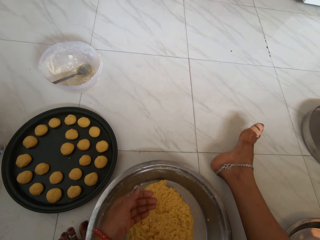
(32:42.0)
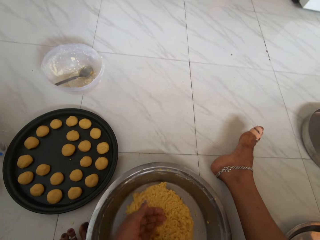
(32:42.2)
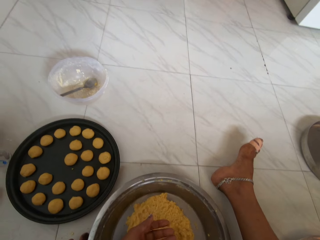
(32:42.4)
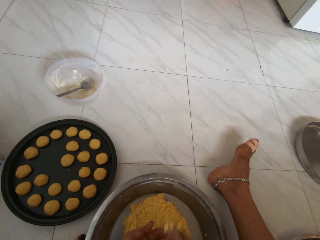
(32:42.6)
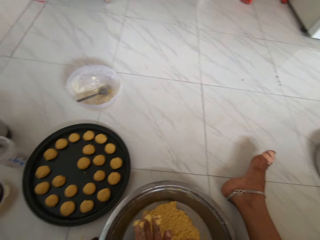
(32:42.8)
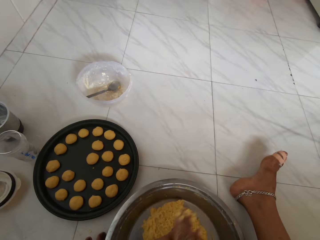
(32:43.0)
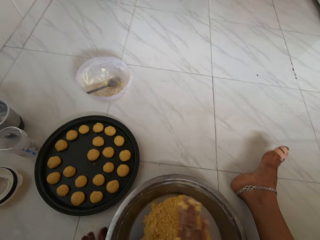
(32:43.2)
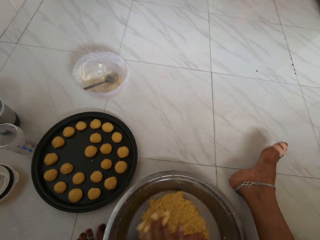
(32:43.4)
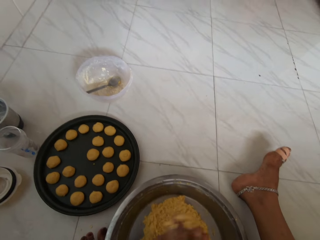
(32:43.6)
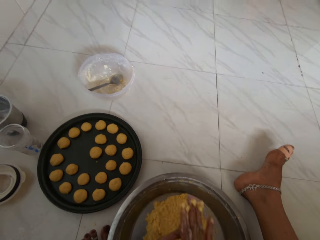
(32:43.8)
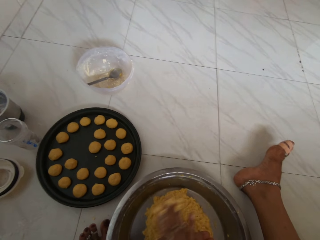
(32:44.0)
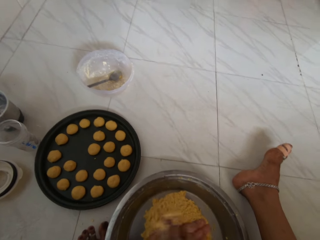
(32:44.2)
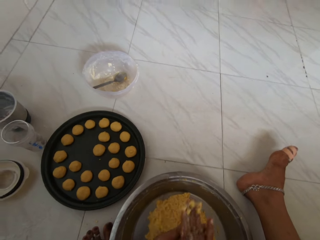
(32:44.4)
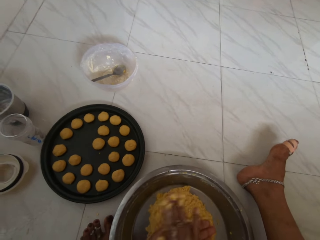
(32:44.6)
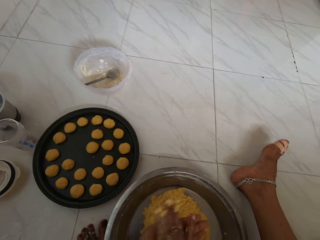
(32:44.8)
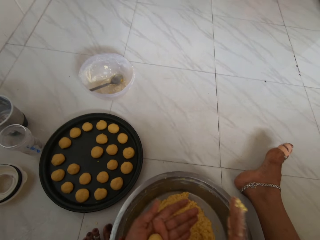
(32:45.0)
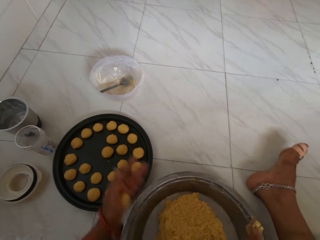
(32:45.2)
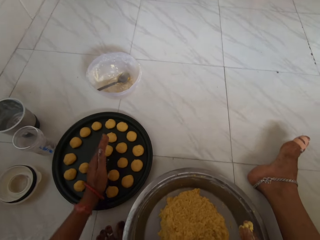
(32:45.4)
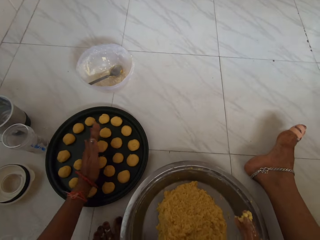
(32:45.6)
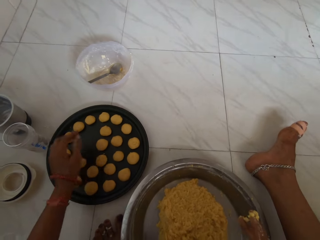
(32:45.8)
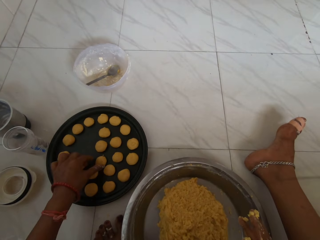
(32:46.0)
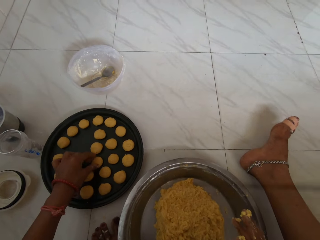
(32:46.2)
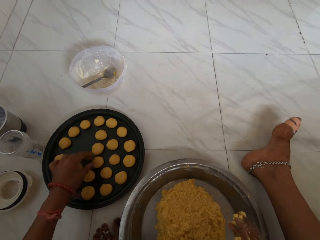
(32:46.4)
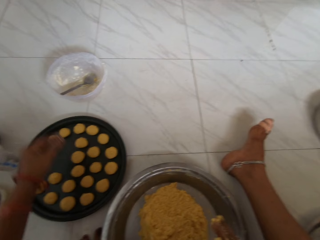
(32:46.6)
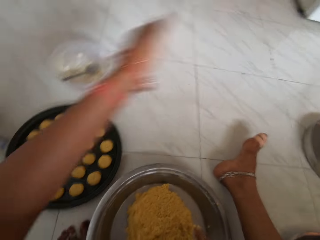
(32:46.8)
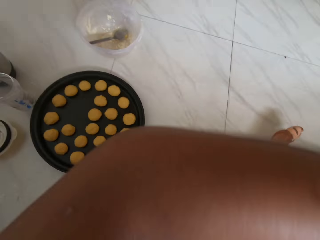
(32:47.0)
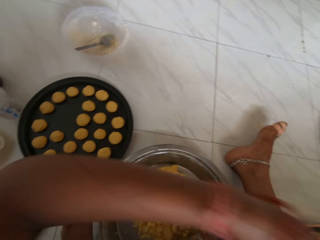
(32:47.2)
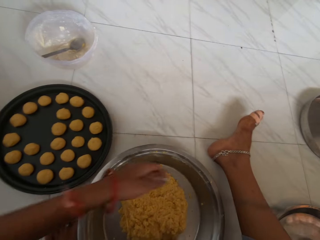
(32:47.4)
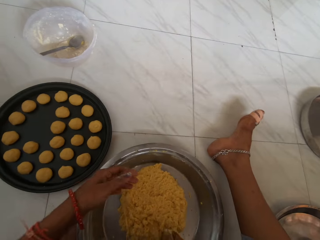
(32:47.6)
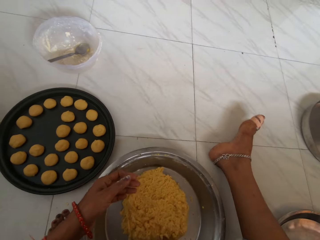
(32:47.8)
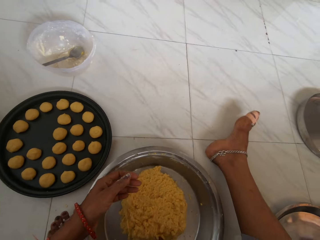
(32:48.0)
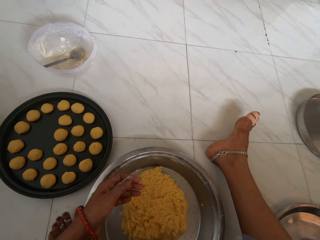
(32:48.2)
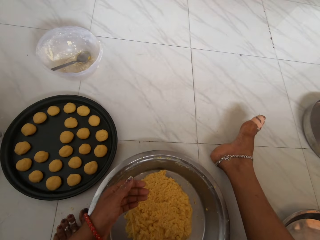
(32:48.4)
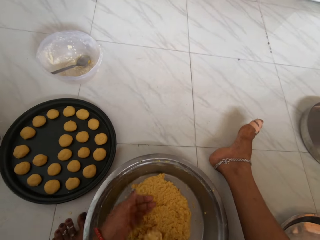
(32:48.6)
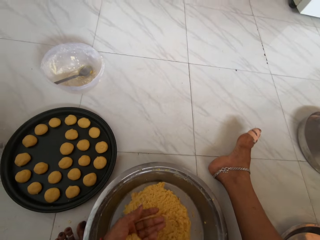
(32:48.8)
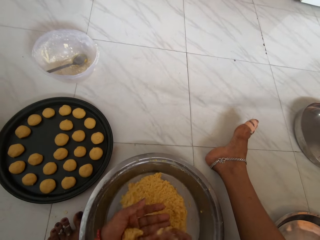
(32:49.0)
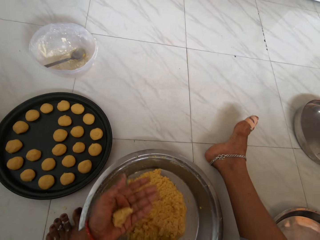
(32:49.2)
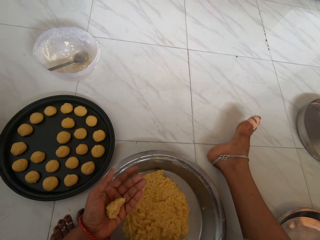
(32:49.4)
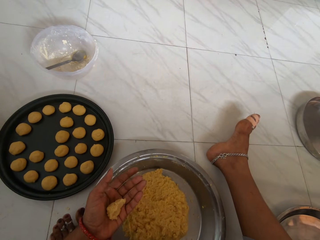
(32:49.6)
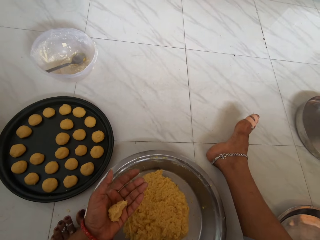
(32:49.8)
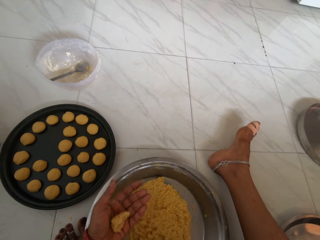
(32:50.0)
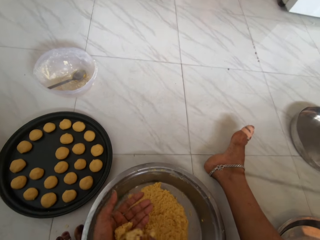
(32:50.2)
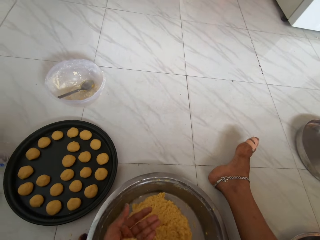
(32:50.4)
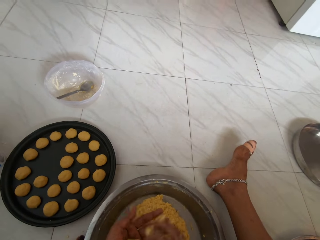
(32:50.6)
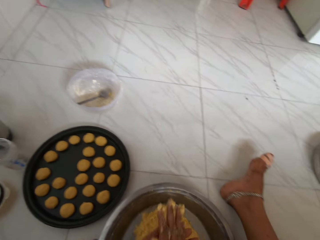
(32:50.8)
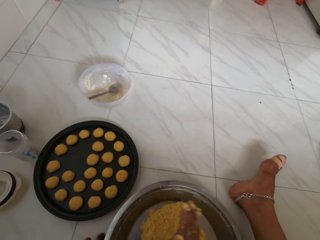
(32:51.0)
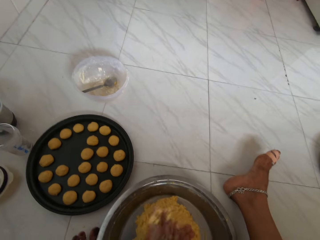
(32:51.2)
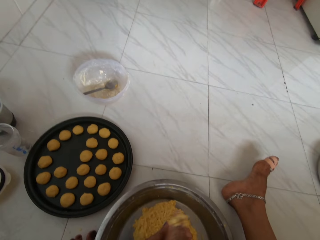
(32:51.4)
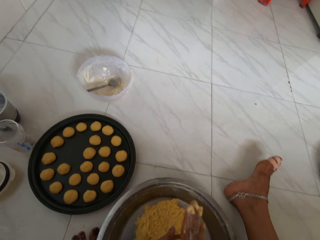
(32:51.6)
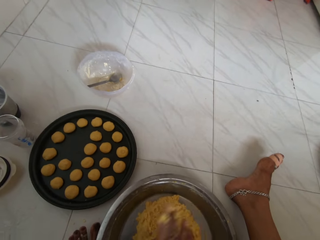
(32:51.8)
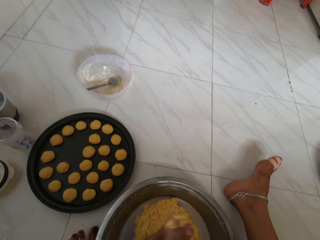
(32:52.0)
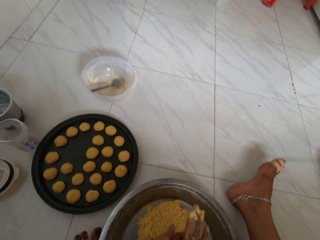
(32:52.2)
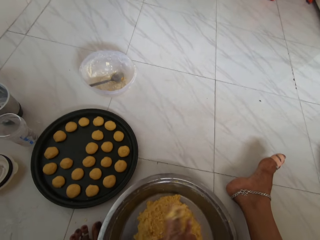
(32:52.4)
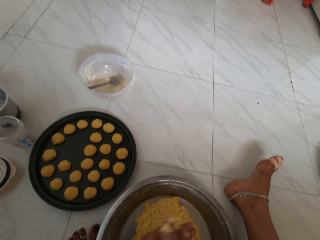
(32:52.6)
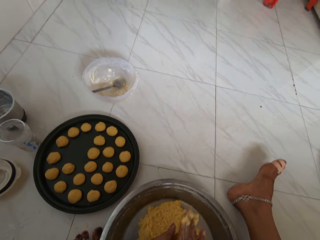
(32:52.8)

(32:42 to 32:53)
The camera wearer scoops dough from the tray with her right hand. She molds the scooped dough with her hands. She places the molded dough on the tray with her left hand. She adjusts the molded doughs on the tray with her left hand. She cuts a piece of dough with the hand. She scoops dough from the tray to her left hand with her right hand. She molds the scooped dough with her hands.

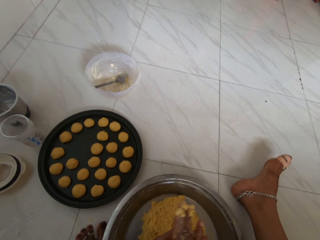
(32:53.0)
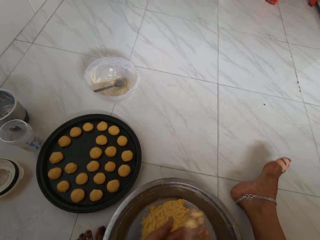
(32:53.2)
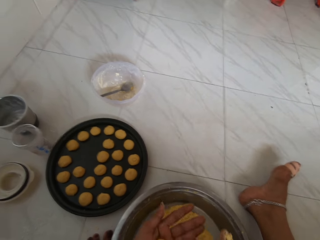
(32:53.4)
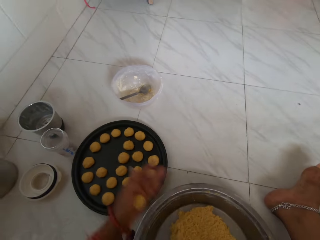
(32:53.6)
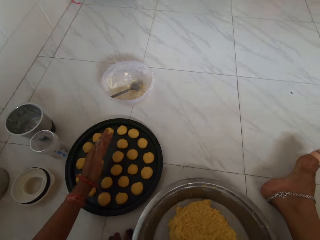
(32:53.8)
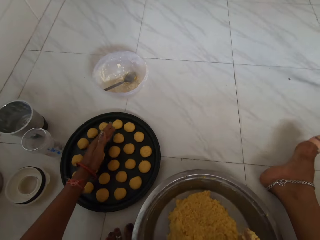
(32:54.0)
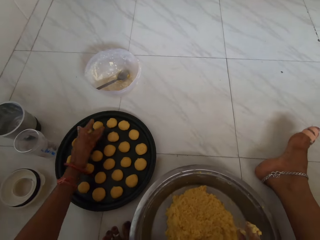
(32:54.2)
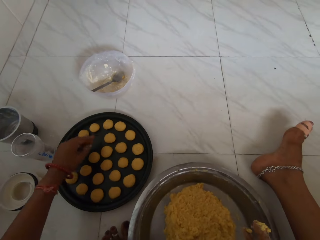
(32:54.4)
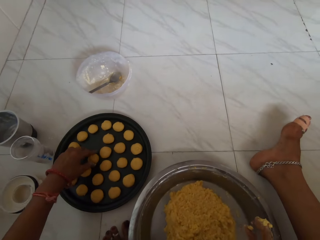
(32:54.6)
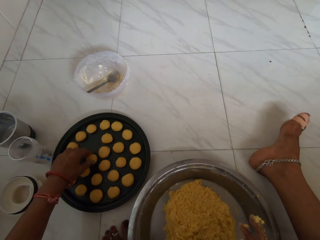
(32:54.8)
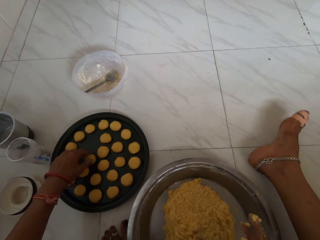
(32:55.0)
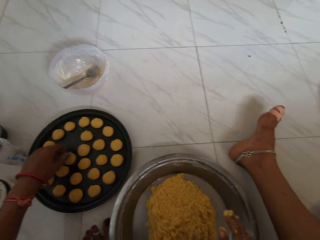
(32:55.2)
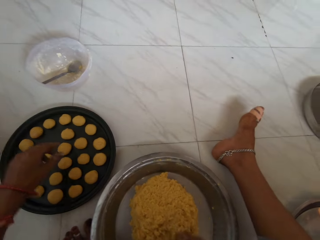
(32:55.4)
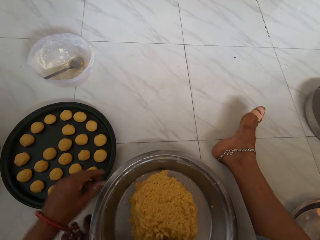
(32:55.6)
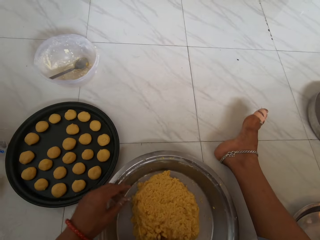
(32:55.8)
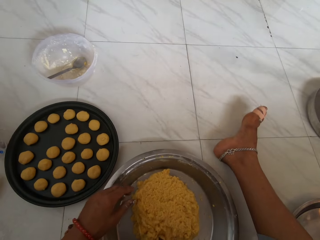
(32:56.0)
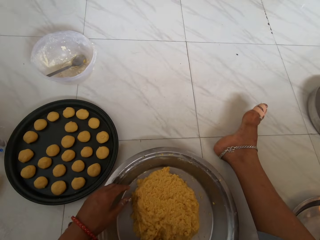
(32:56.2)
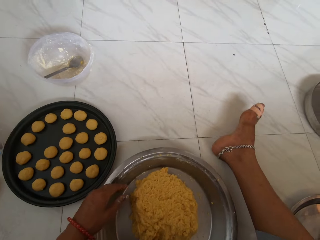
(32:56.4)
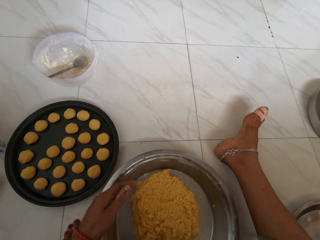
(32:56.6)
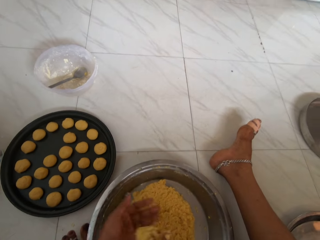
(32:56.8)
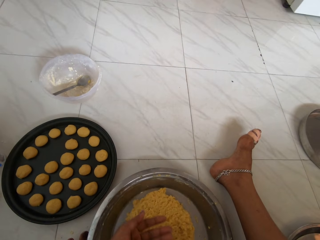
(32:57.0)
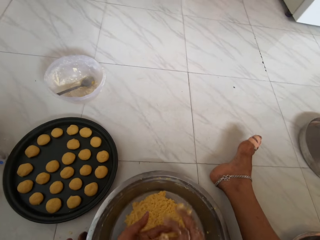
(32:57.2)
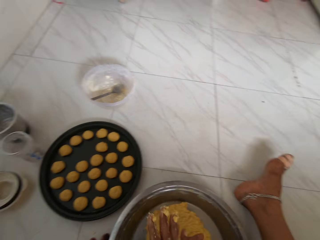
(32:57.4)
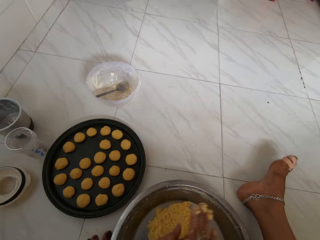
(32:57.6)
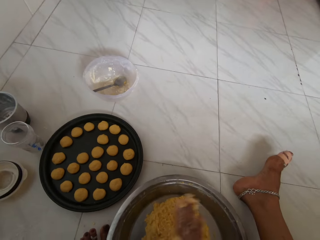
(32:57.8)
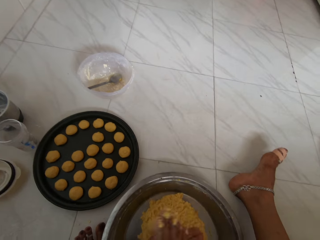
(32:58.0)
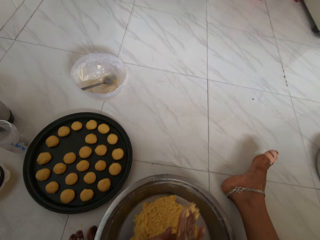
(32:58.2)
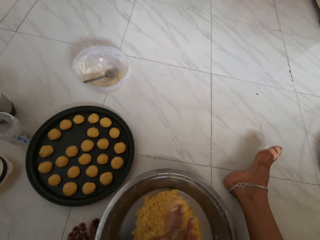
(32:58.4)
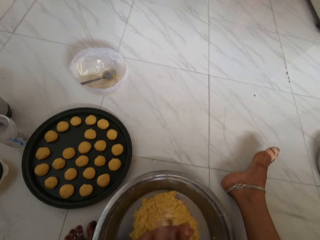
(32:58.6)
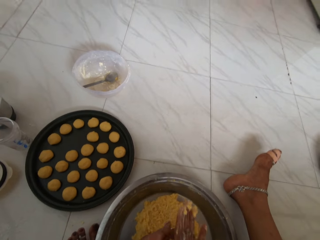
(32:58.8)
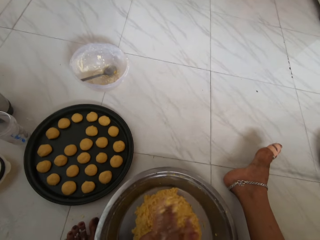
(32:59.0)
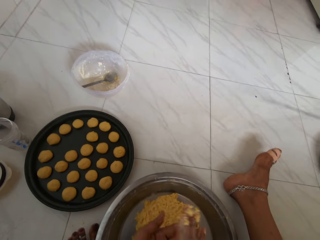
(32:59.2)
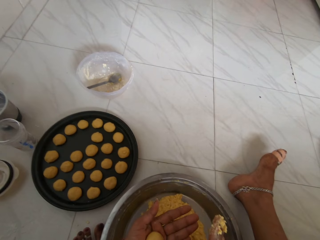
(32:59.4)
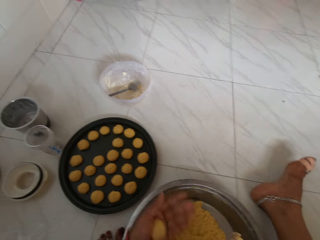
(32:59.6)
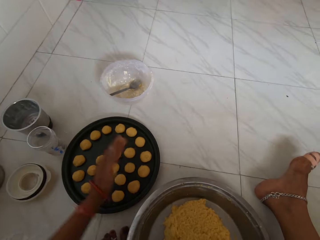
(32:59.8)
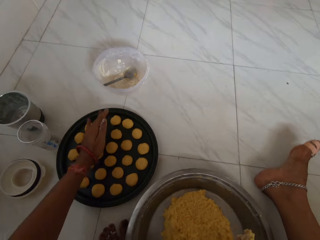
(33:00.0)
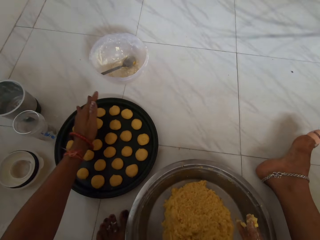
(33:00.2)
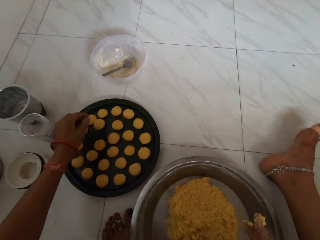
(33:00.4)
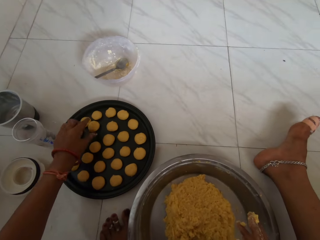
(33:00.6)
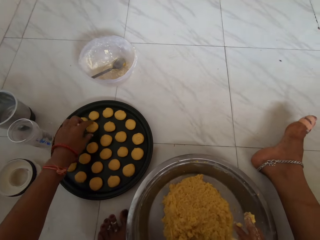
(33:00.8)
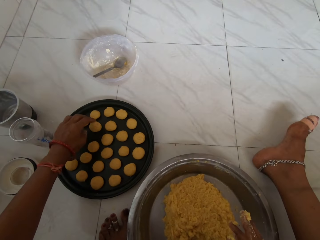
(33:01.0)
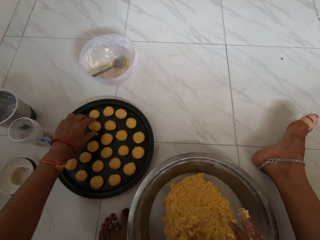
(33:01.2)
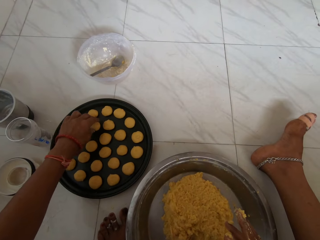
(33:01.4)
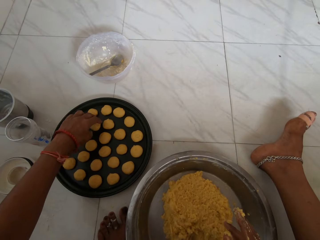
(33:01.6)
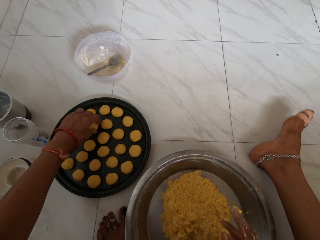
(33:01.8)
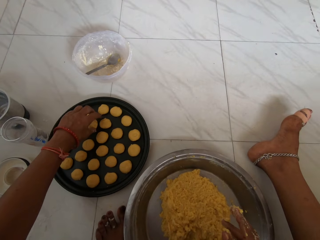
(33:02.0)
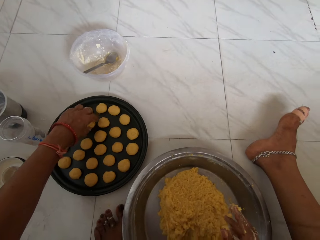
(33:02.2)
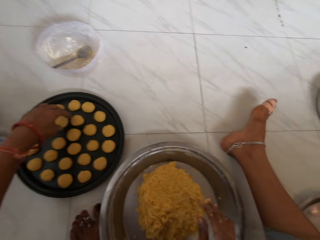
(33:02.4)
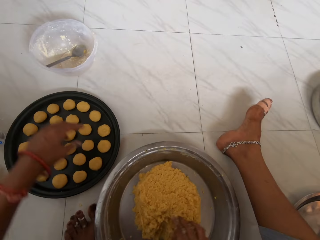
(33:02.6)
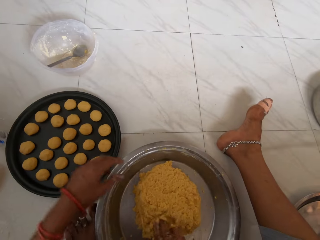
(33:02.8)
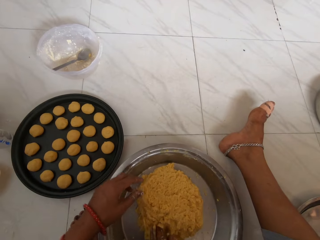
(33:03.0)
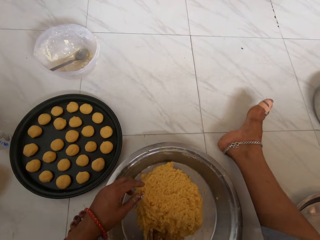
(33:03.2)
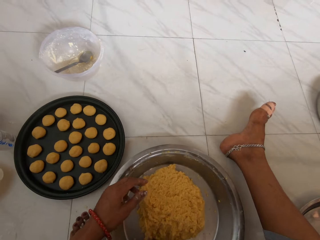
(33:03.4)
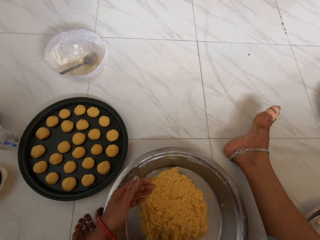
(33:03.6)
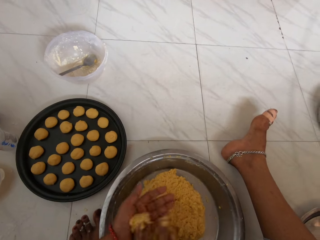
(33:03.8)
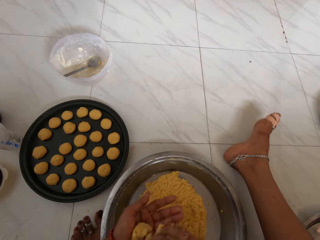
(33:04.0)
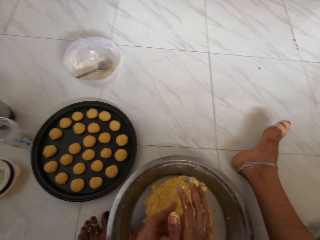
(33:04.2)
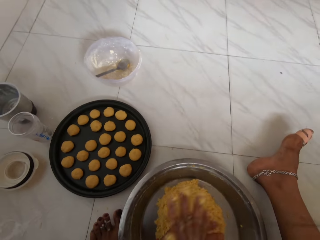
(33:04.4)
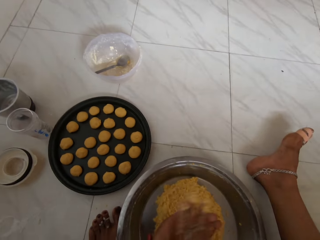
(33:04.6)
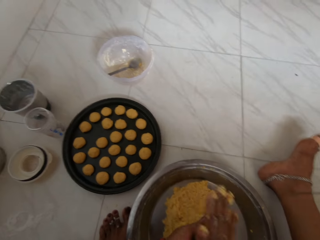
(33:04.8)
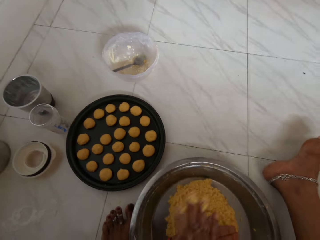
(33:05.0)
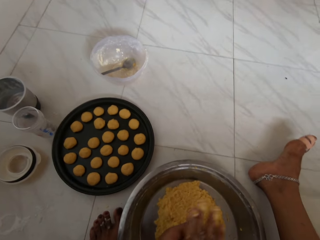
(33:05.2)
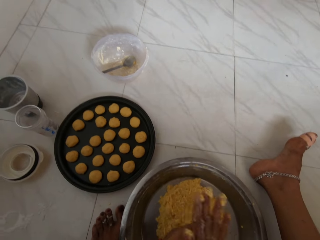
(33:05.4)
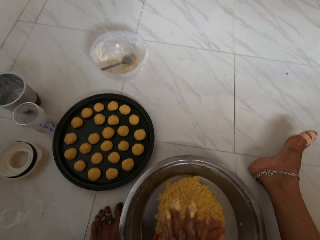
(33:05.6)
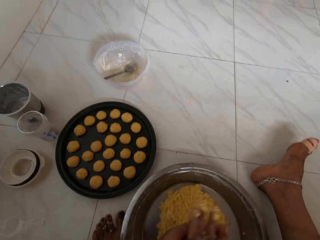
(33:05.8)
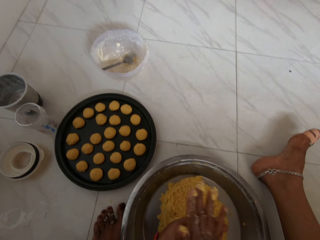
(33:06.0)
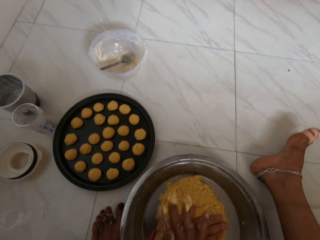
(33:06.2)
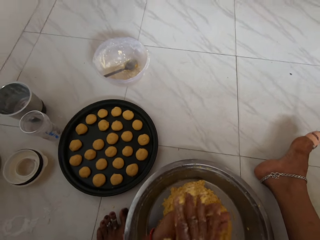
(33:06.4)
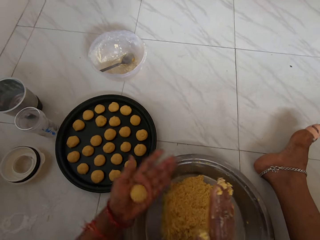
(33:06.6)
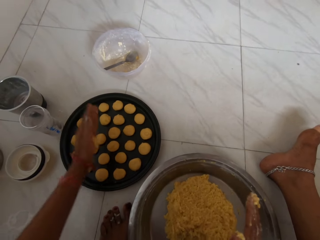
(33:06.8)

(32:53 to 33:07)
The camera wearer places the molded dough on the tray with her left hand. She adjusts the molded doughs on the tray with her left hand. She speaks. She molds the scooped dough with her hands. She places the molded dough on the tray with her left hand. She adjusts the molded dough on the tray with her left hand. She cuts a piece of dough with the hand. She molds the scooped dough with her hands.
